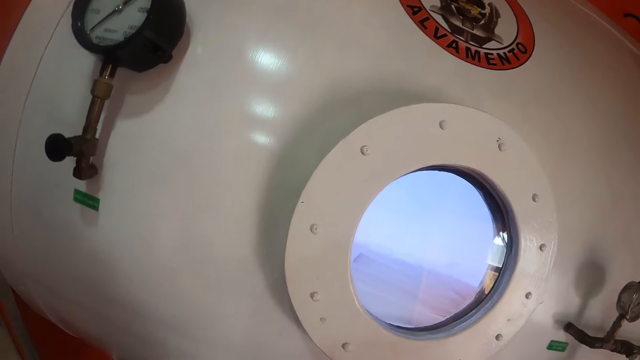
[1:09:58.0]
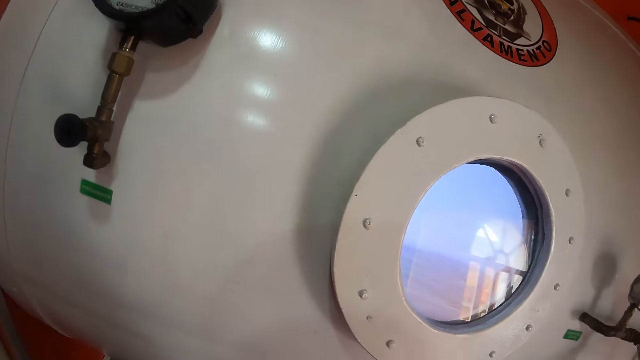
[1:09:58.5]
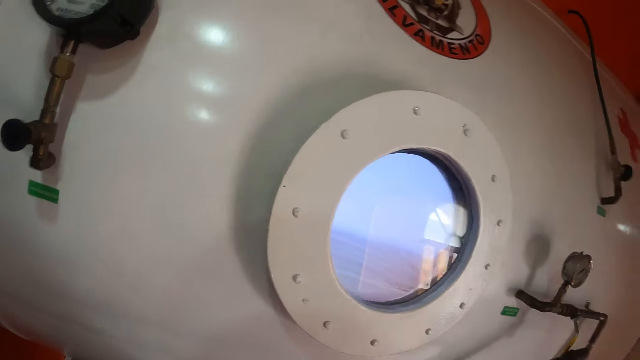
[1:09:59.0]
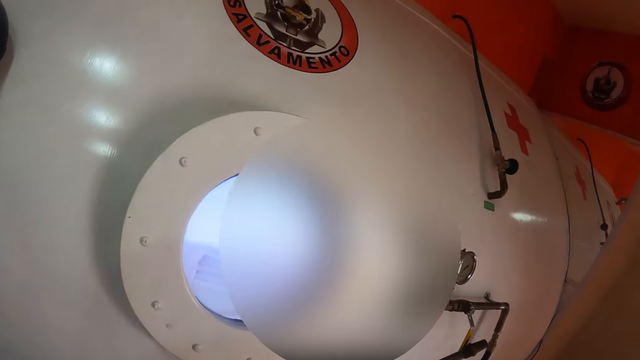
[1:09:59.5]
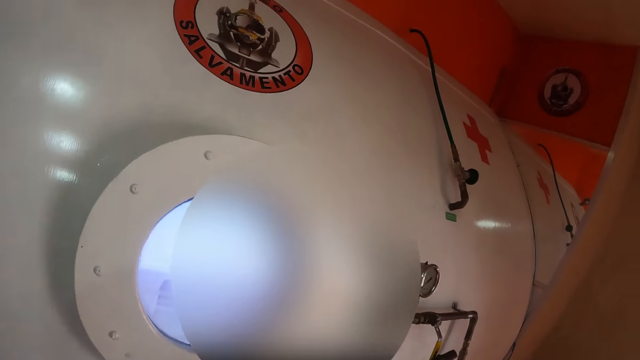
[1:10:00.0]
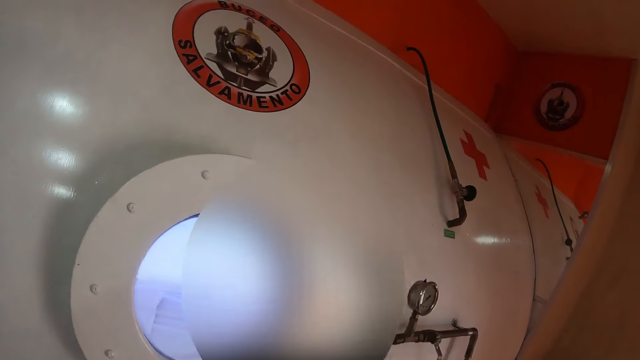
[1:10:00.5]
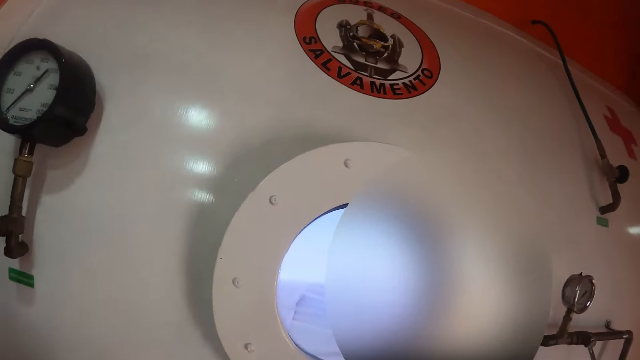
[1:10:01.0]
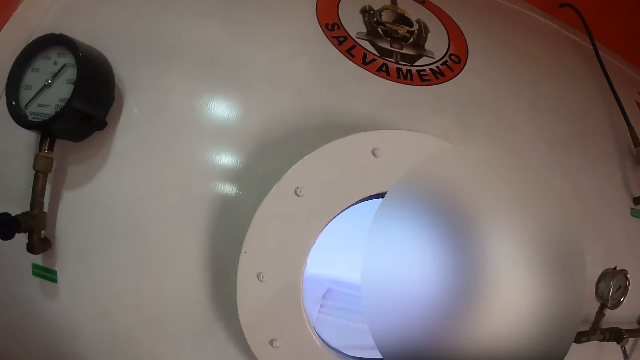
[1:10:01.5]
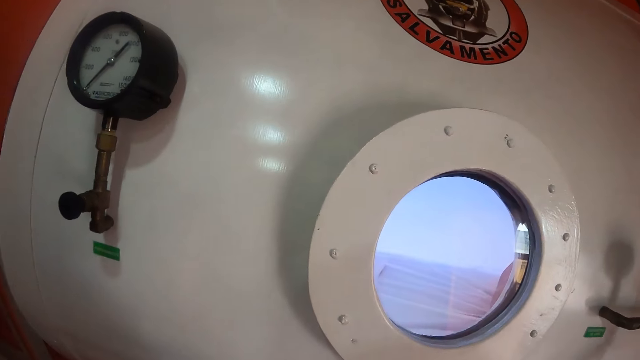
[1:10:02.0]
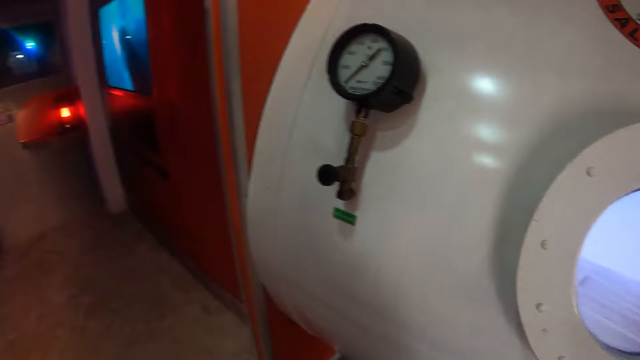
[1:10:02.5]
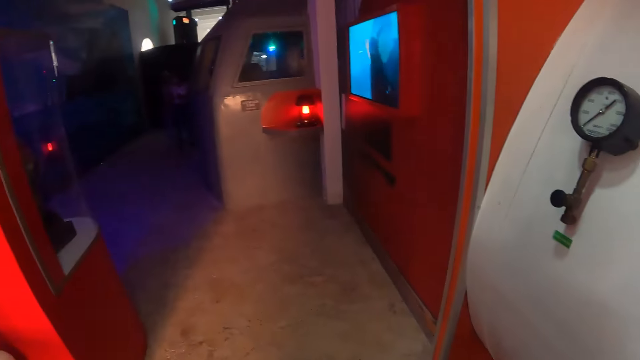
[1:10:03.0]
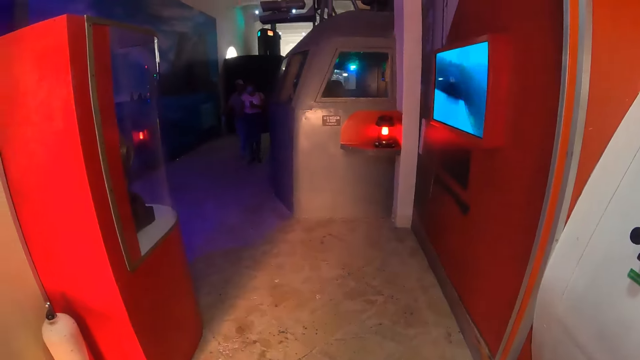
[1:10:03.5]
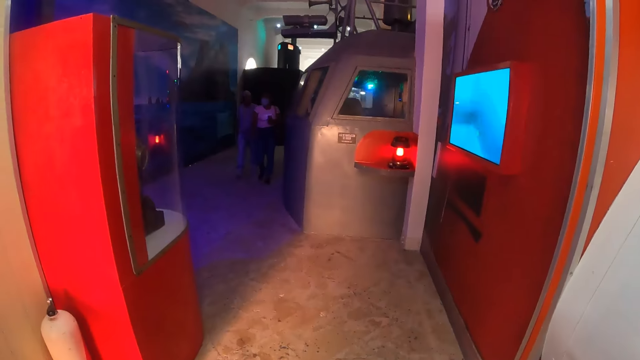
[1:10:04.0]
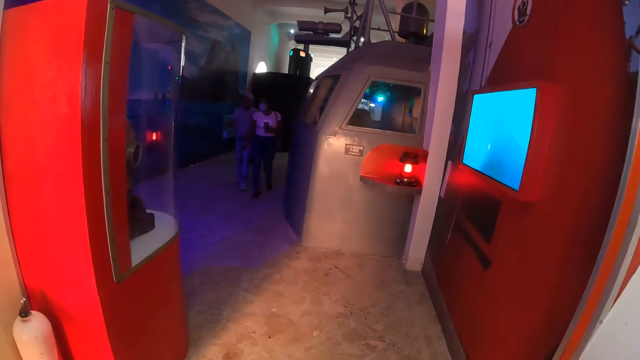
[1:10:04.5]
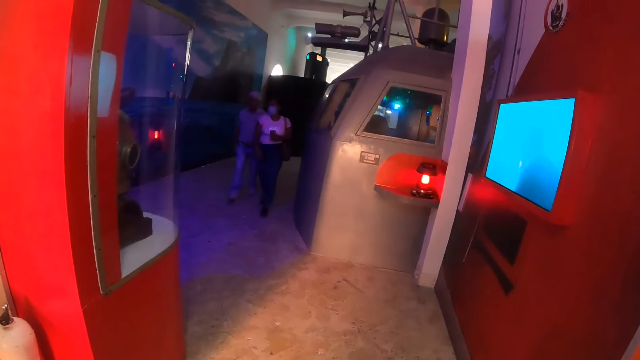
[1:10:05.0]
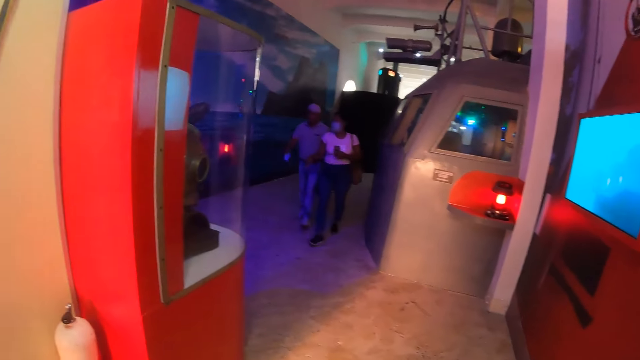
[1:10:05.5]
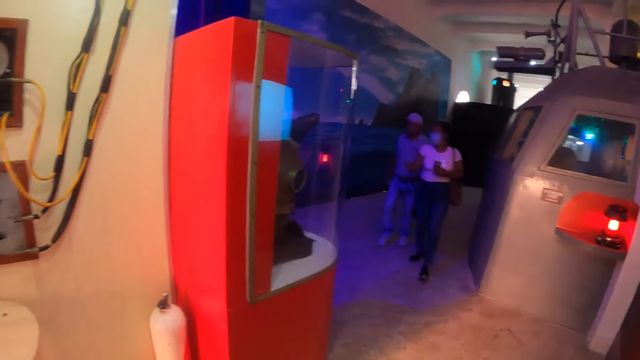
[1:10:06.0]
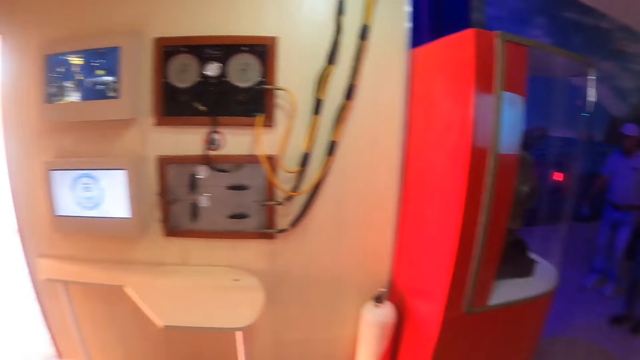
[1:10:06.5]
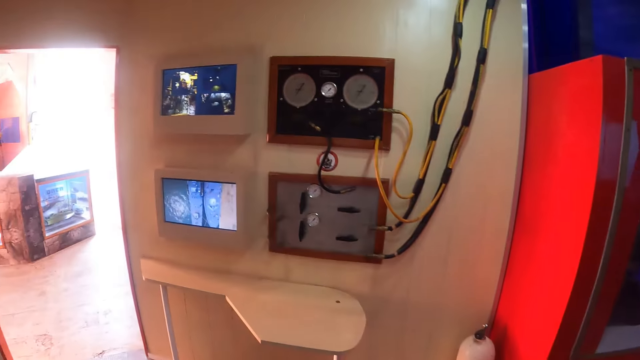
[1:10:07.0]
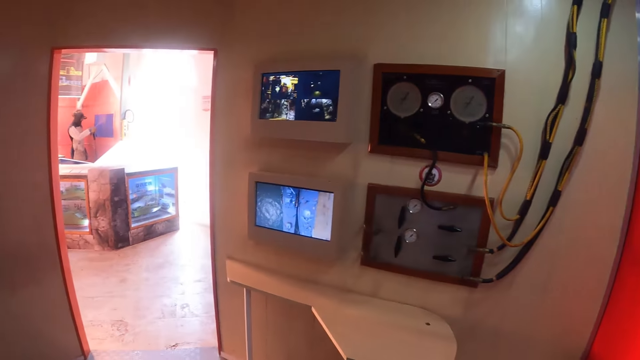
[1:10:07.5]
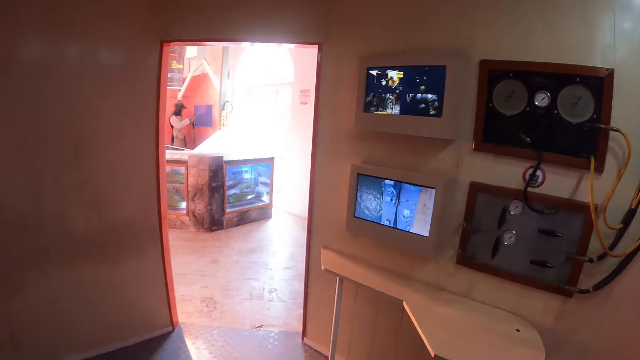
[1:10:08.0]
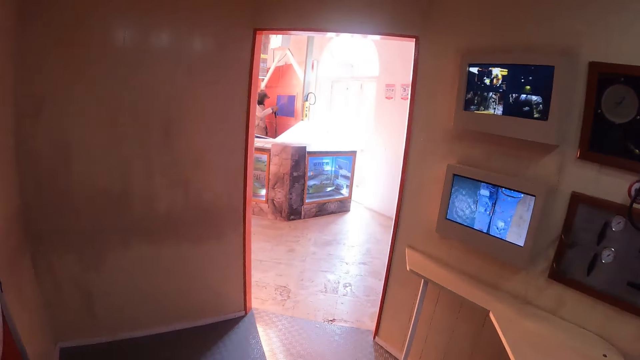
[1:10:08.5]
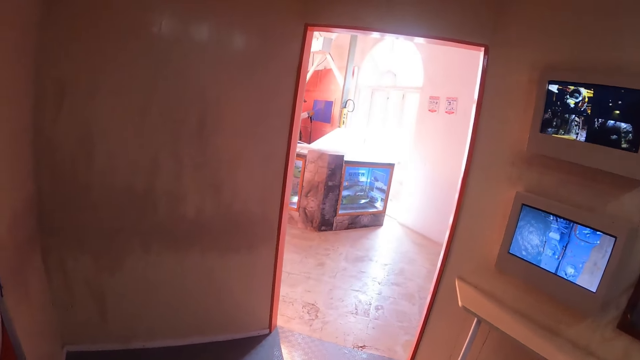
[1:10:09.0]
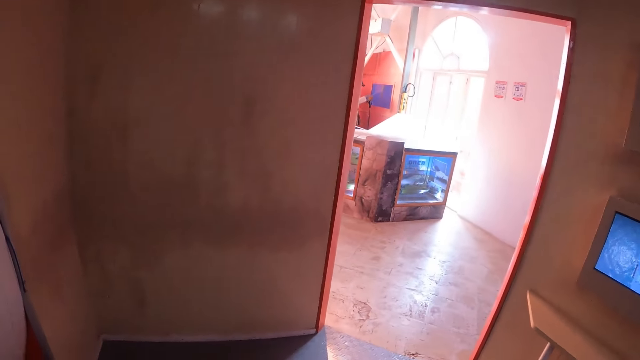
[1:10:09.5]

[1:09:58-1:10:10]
The camera wearer stares at the scan machine. They look around in the room.

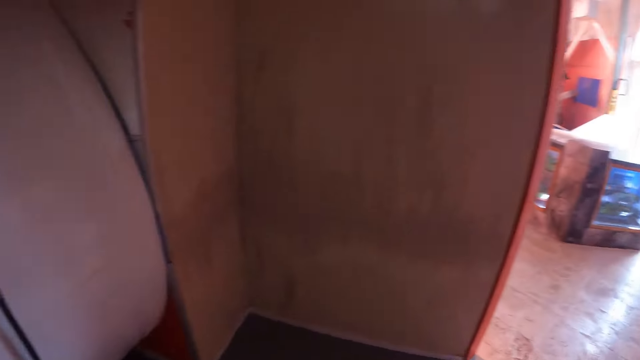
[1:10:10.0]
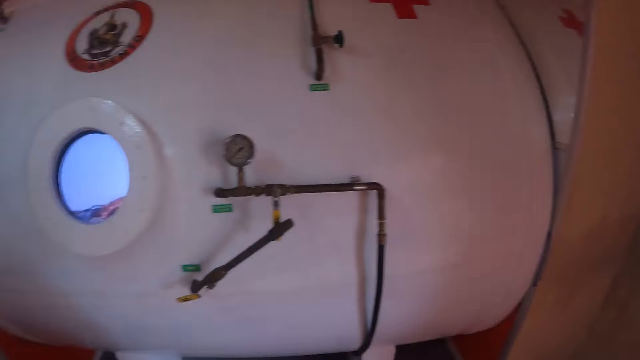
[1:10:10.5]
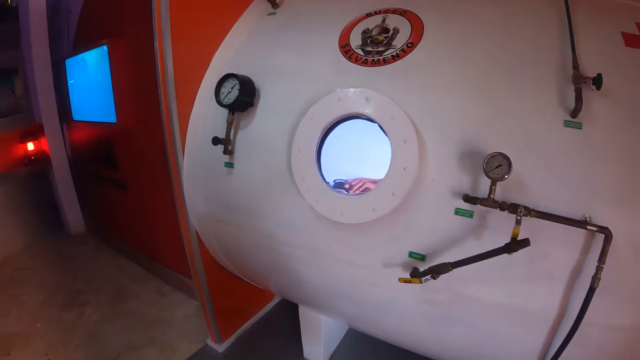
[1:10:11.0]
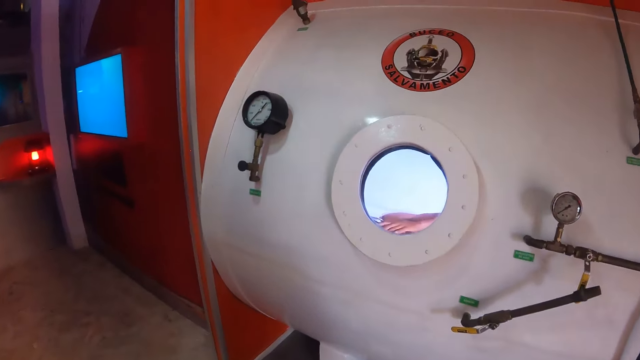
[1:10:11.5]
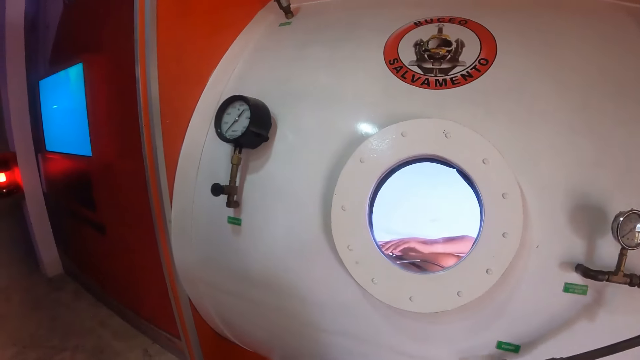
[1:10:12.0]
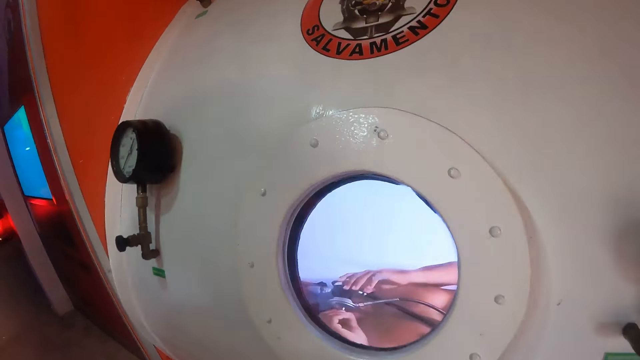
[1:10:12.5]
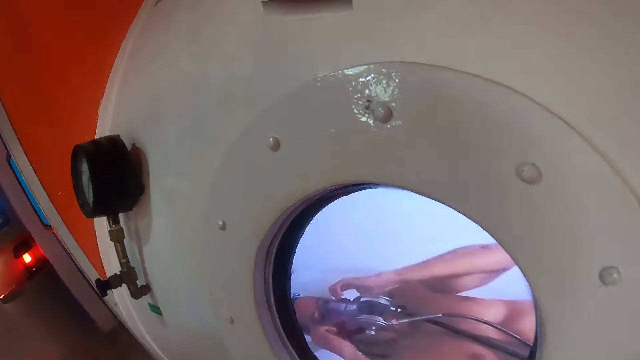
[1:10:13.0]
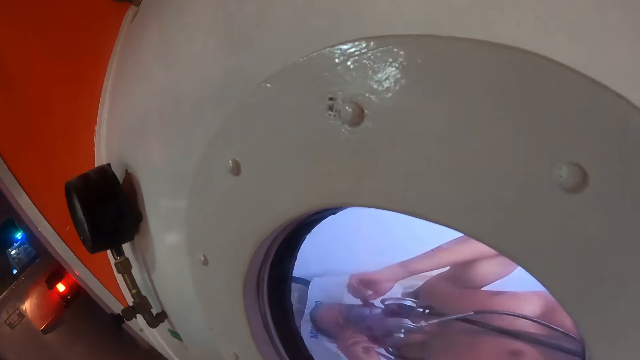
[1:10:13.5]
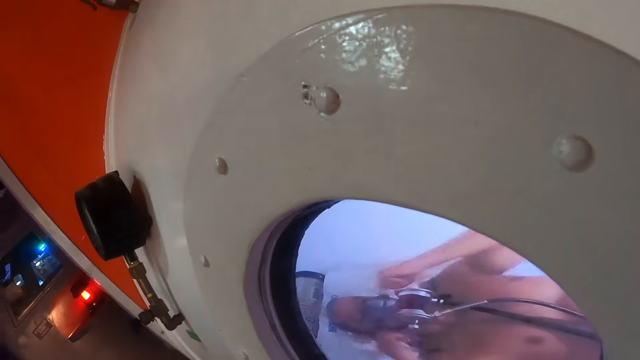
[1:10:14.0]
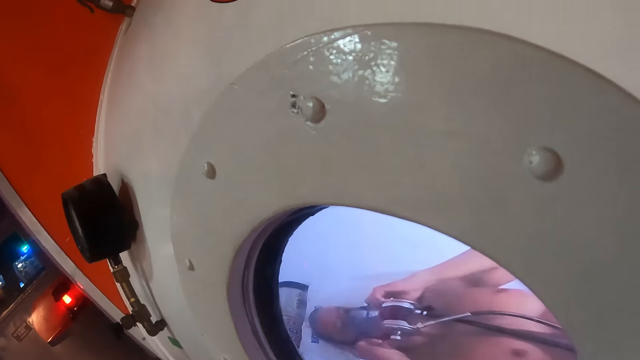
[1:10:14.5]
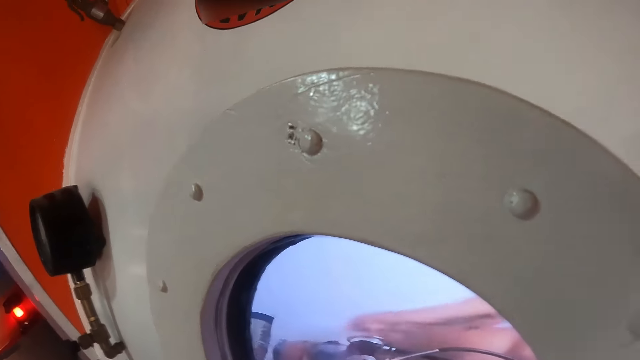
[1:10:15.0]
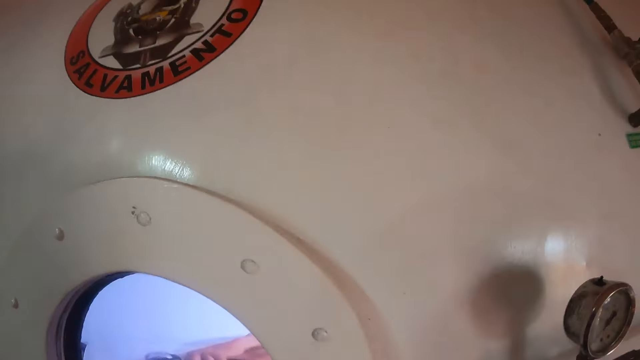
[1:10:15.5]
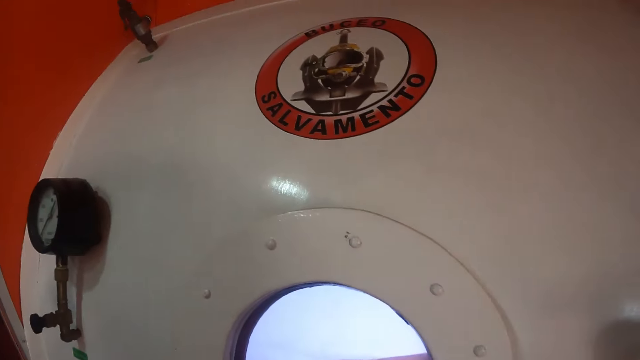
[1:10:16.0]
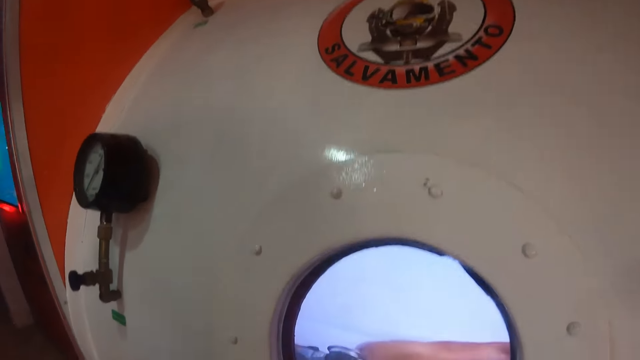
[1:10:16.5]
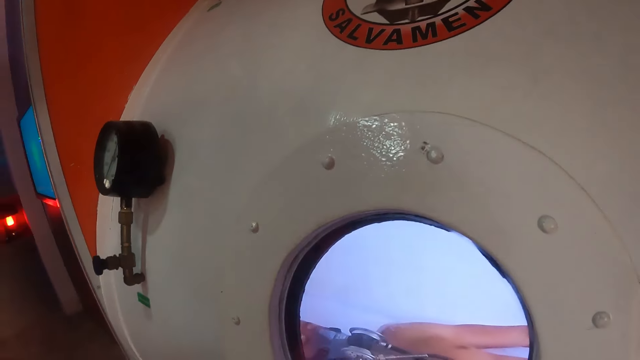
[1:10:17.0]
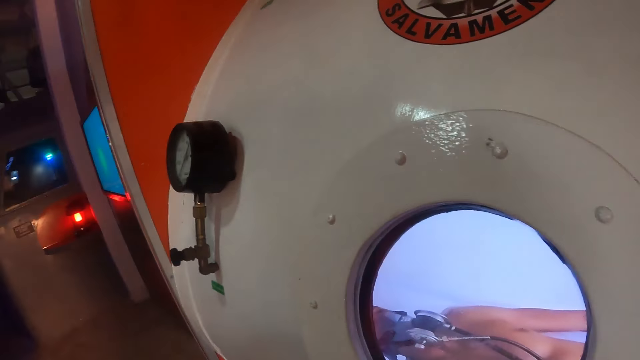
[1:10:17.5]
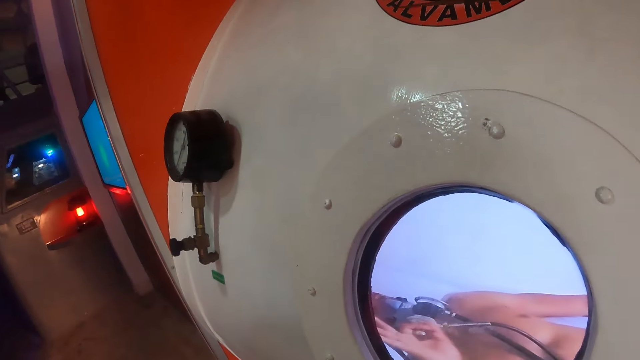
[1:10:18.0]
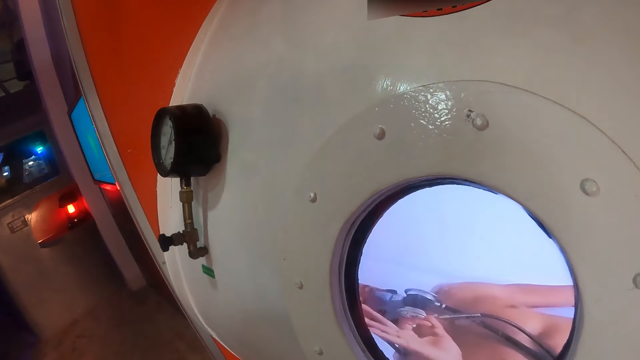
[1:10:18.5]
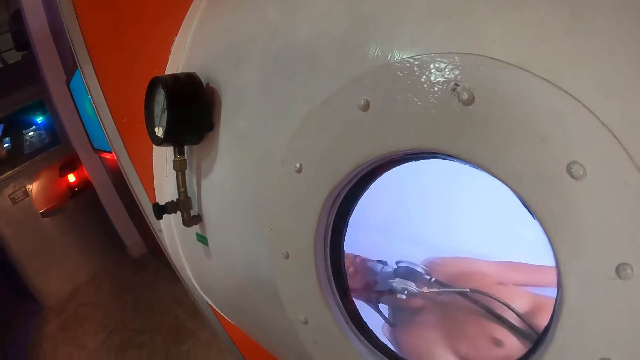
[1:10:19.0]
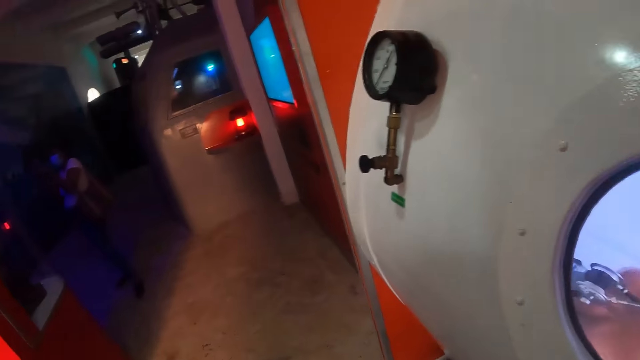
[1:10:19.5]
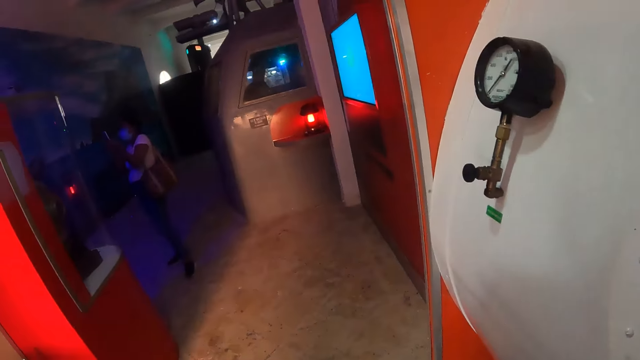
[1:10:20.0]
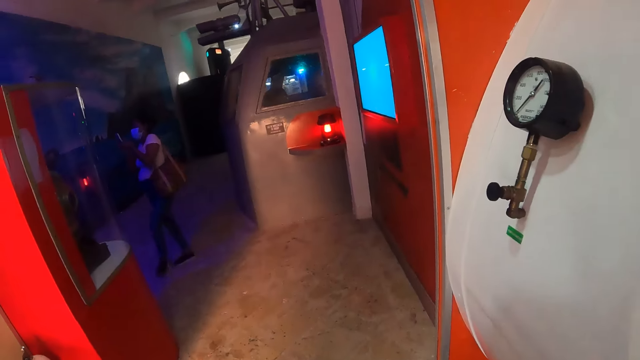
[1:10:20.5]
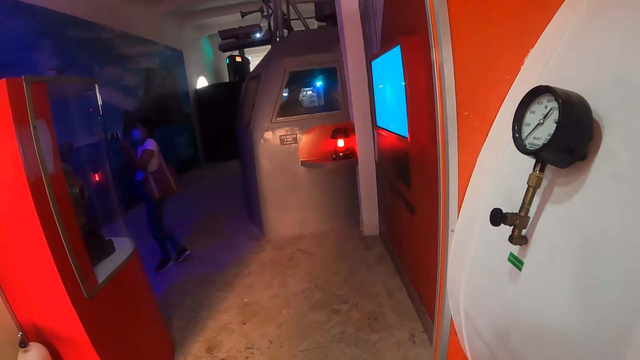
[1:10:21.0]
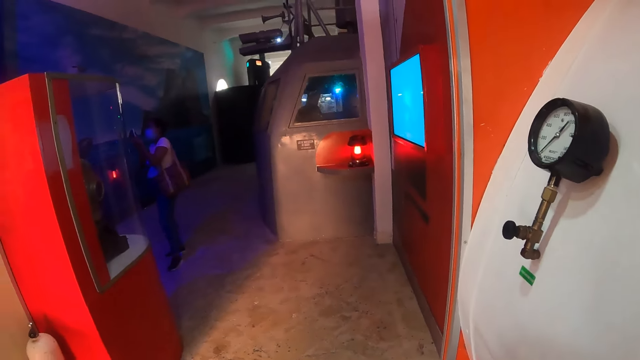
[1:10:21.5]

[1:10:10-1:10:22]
The camera wearer looks through a mirror of a scan machine. A person adjusts the pipes on the scan machine. The camera wearer stares at the person in the salvamento. They look through the mirror of the scan machine. The person raises fingers. The camera wearer looks around in the room.
